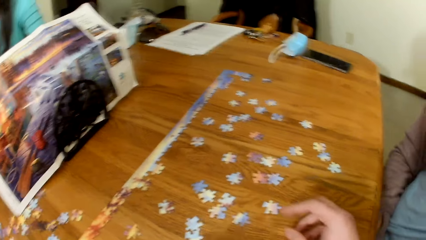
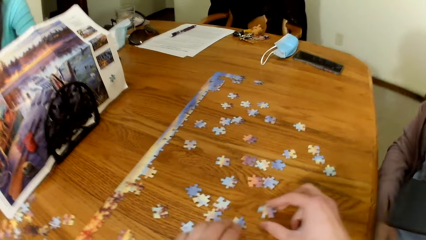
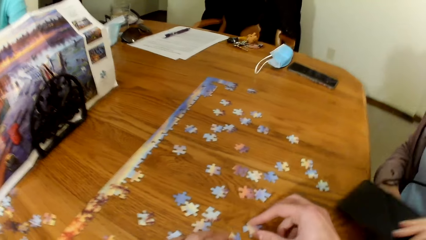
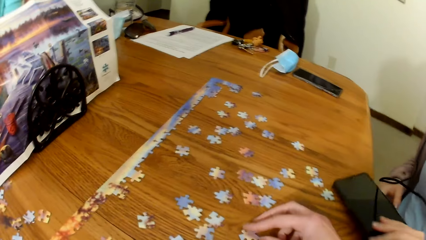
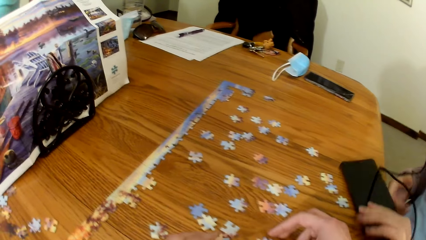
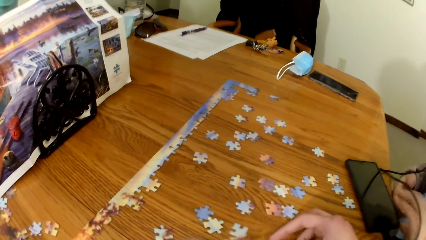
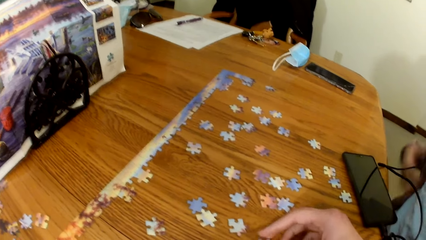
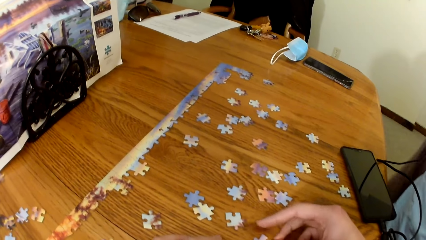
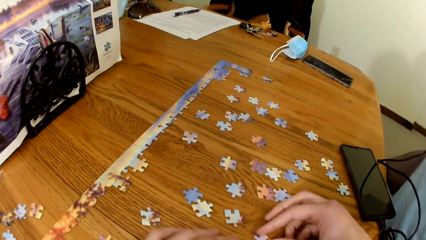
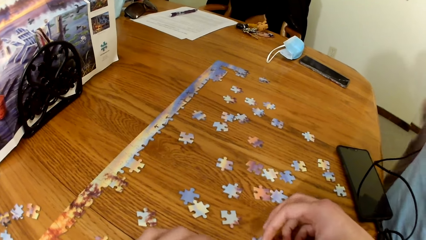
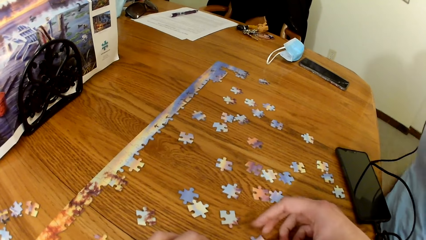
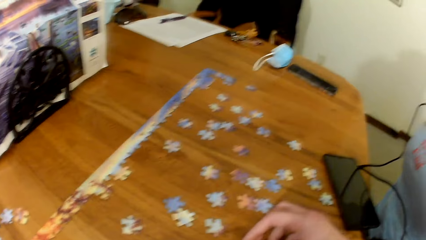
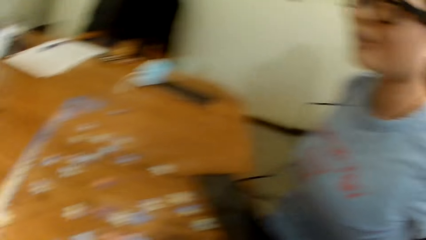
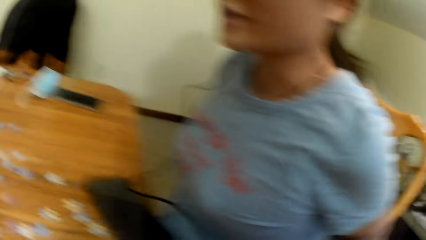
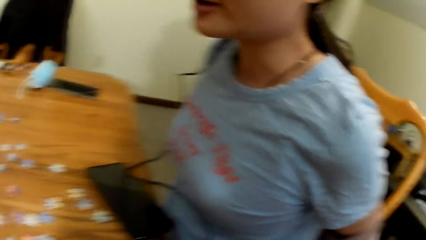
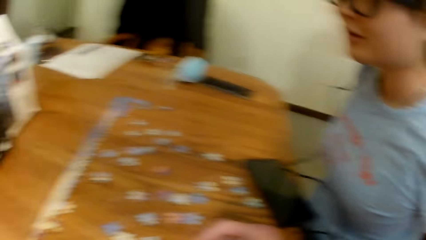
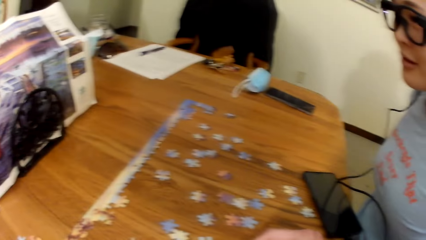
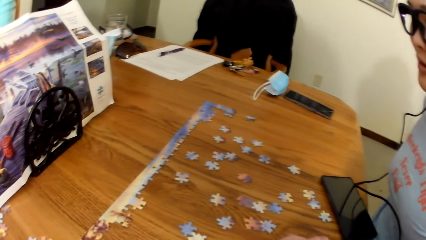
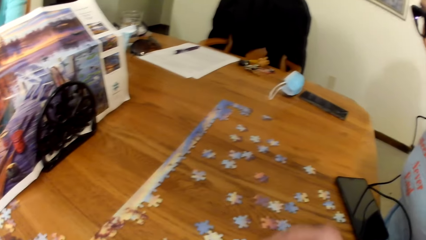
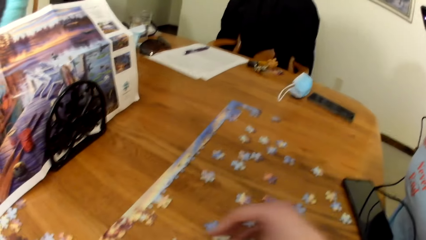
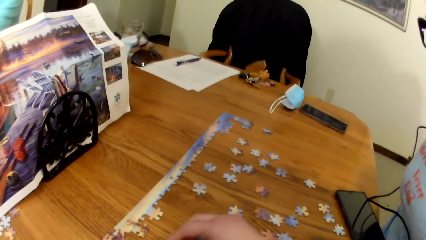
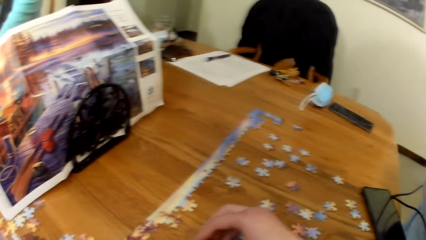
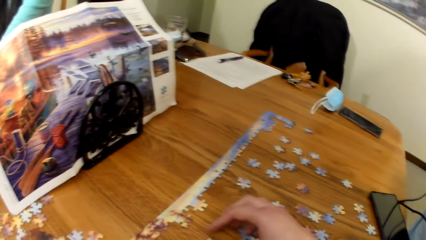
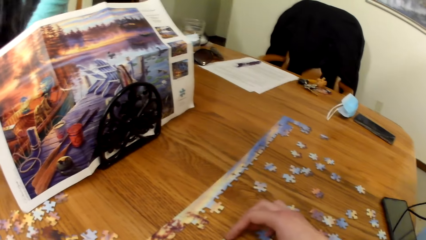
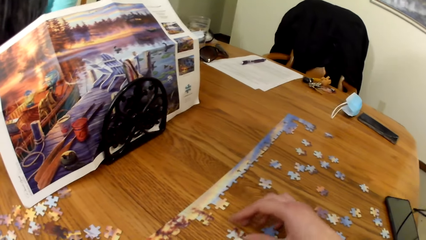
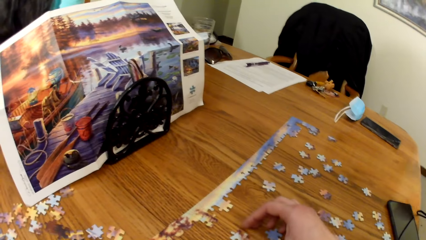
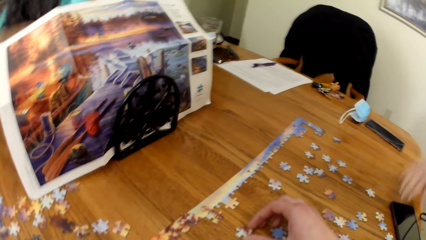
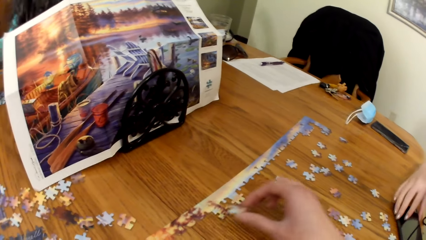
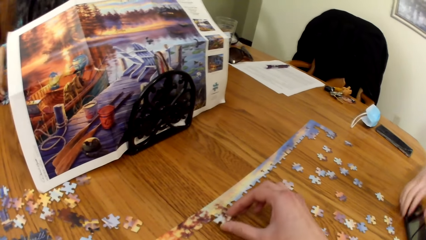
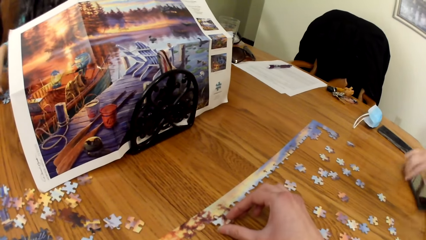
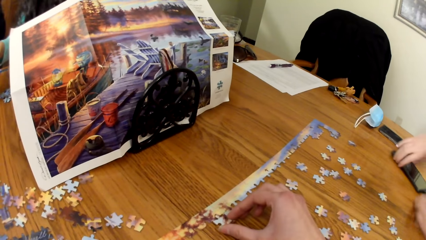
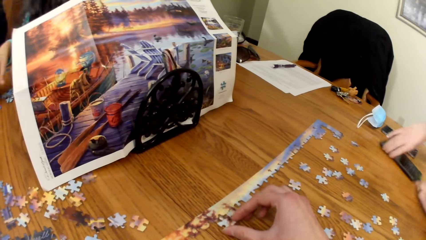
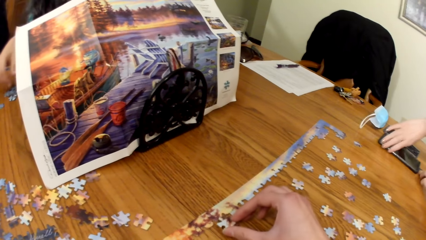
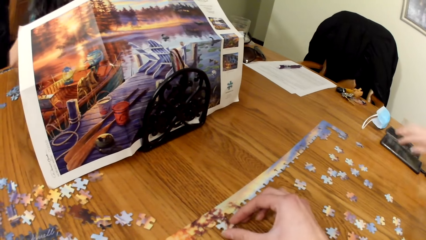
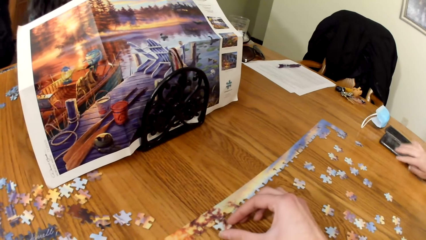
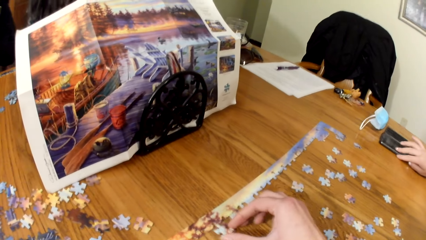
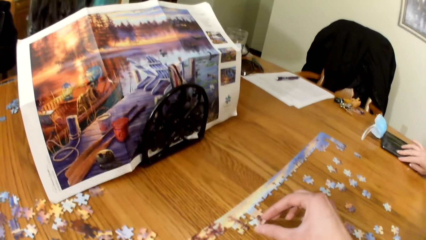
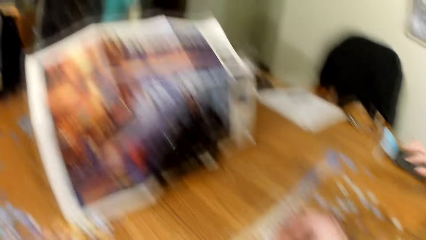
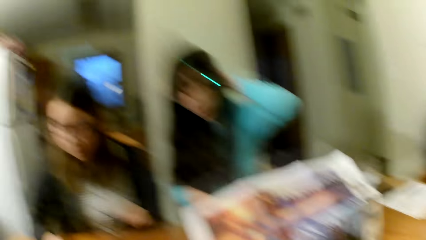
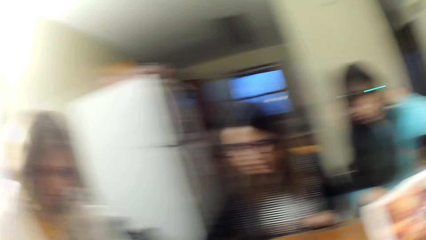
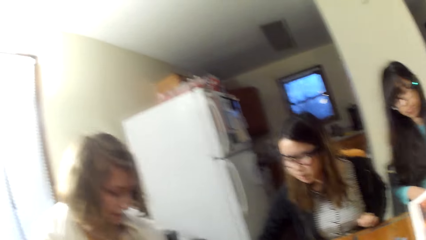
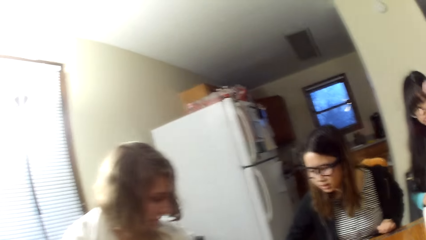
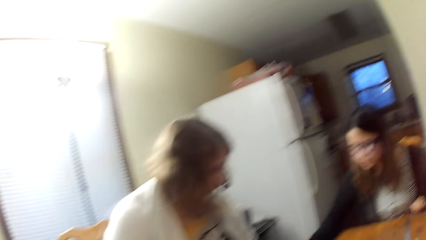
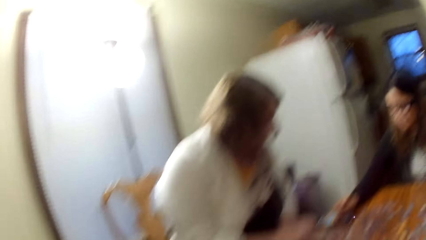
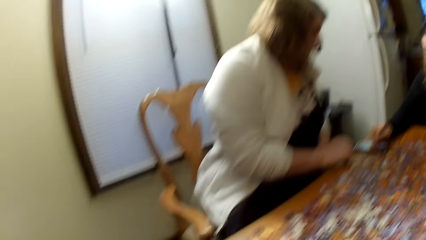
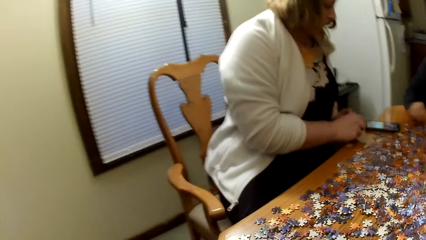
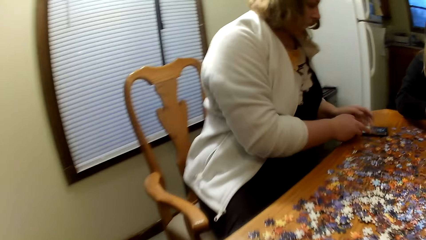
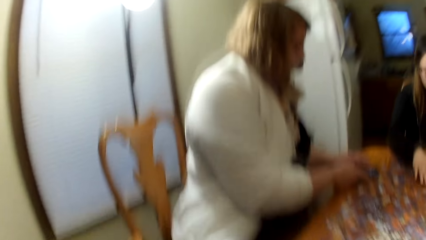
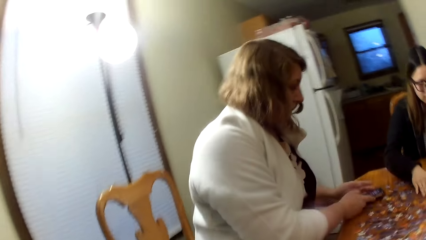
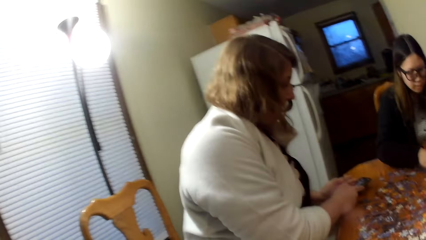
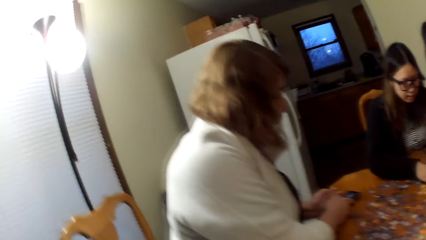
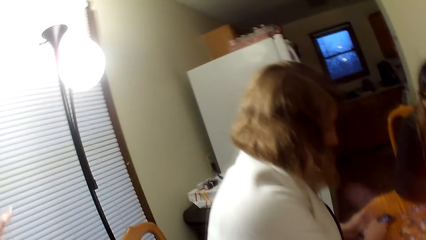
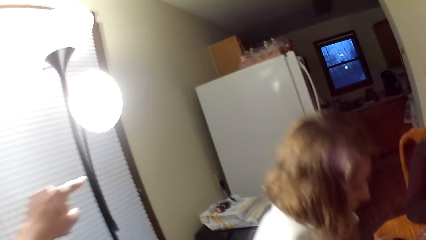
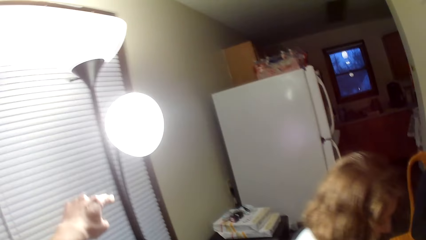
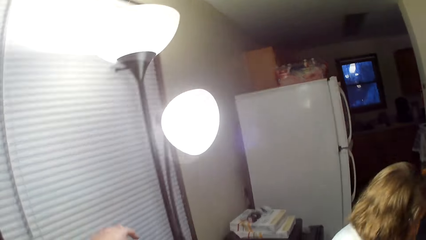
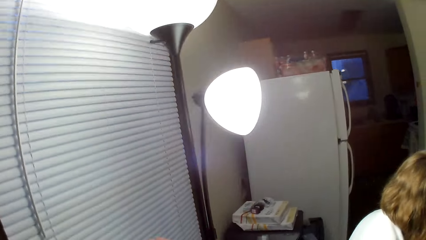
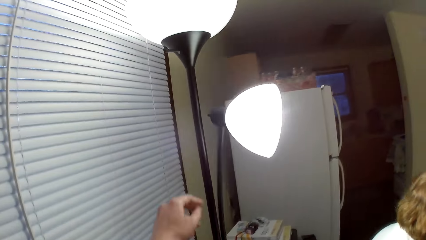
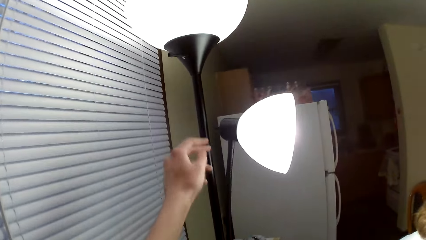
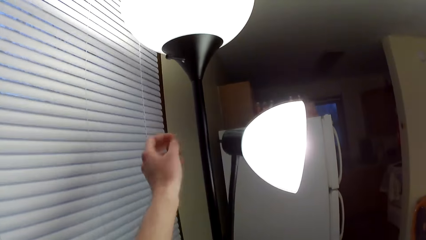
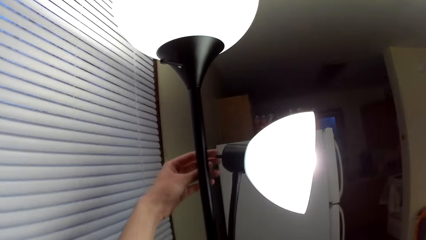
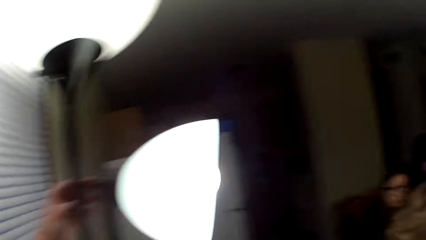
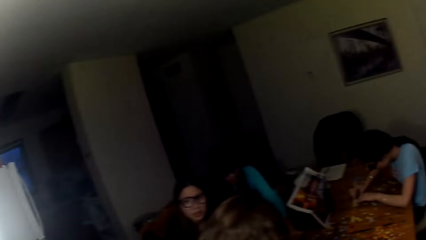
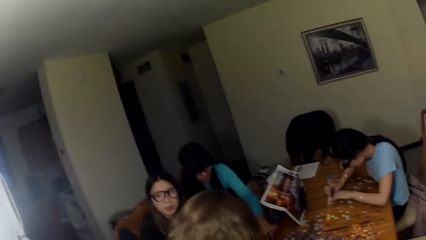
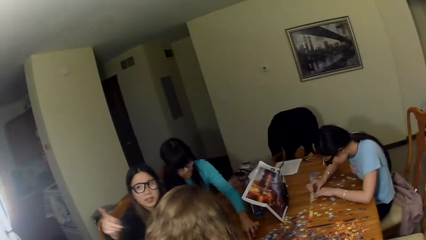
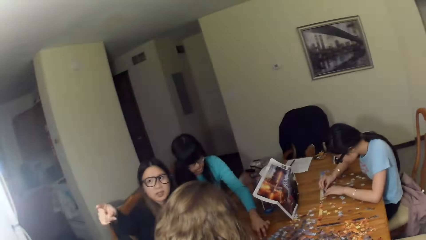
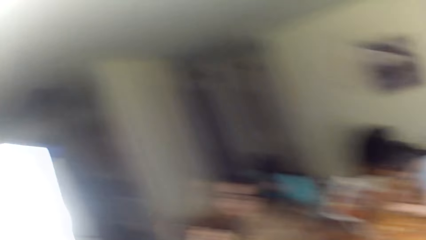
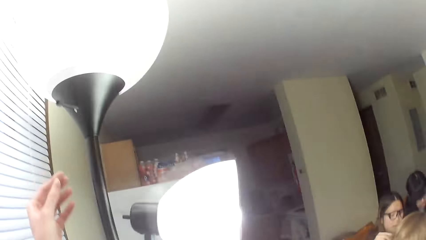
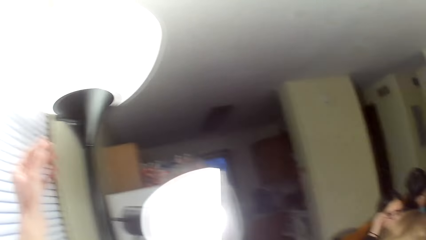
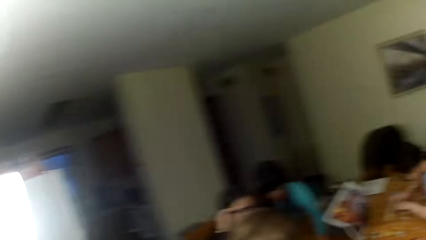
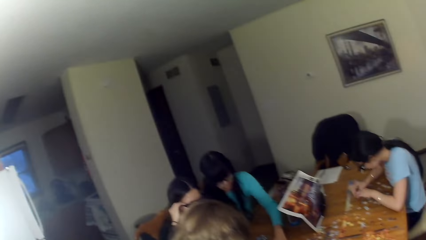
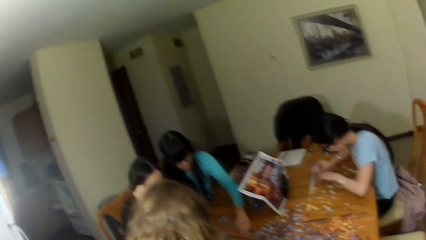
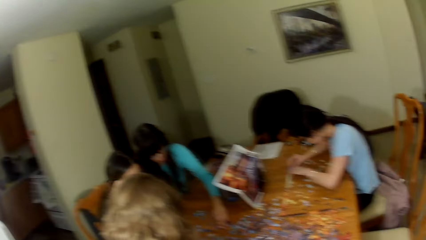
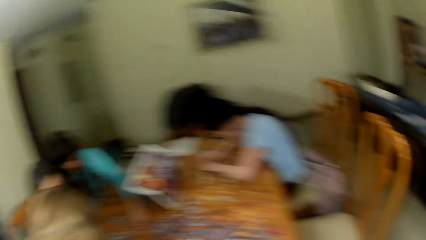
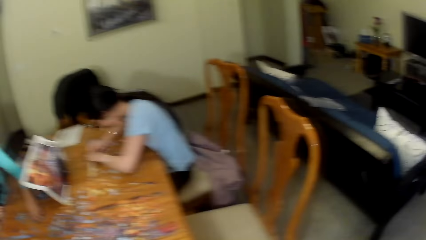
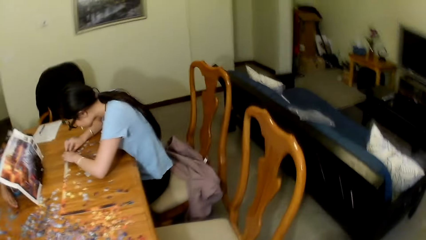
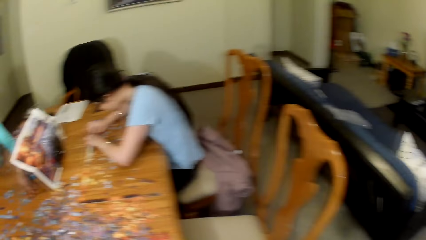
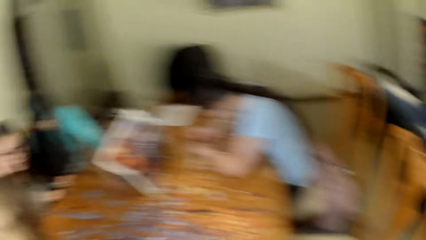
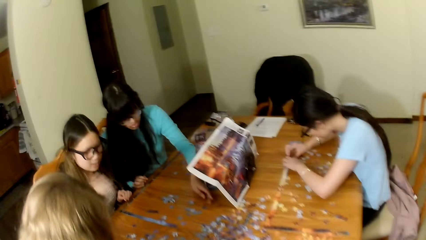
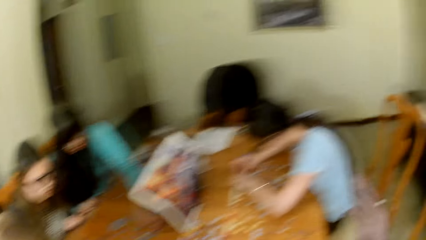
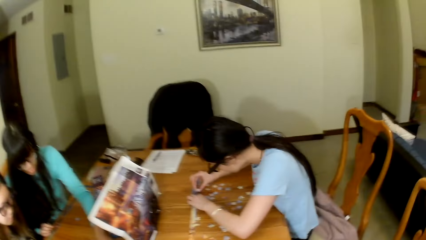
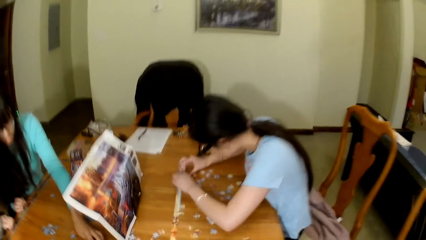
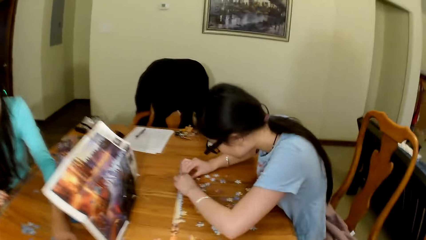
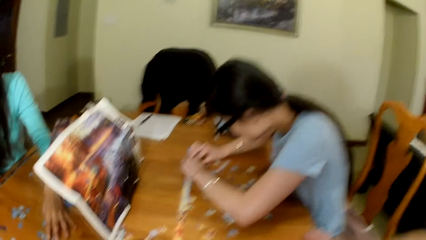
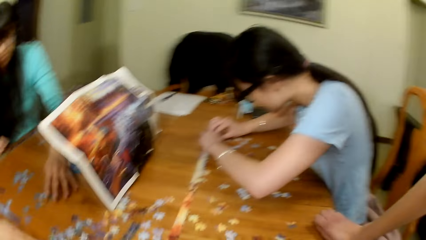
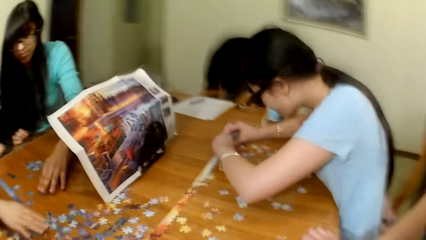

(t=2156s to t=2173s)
The camera wearer plays the puzzle. A lady places a phone on the table. The camera wearer puts the phone on the table. They play the puzzle. Another lady touches the phone. The camera wearer stands up, looks around, and adjusts the lights. The first lady gathers the puzzle cards. The camera wearer looks around.
